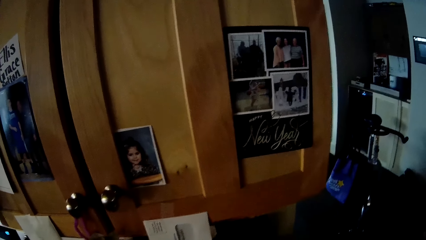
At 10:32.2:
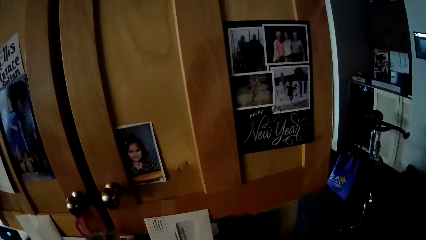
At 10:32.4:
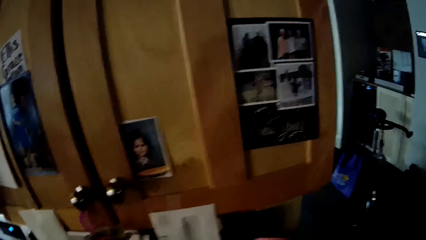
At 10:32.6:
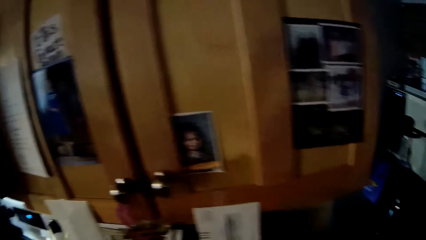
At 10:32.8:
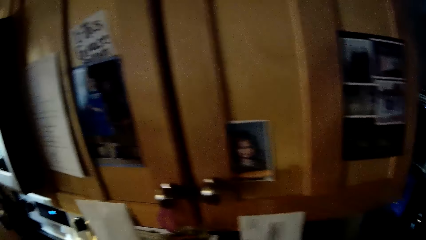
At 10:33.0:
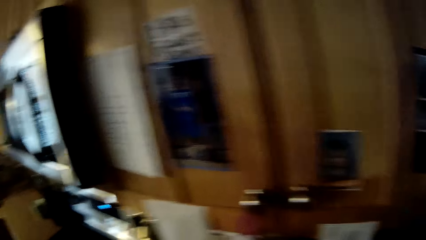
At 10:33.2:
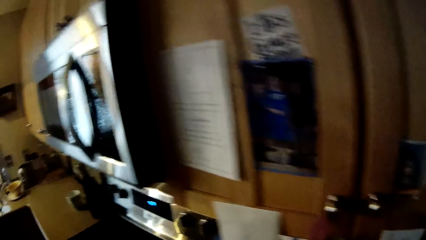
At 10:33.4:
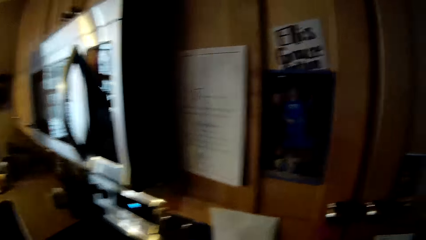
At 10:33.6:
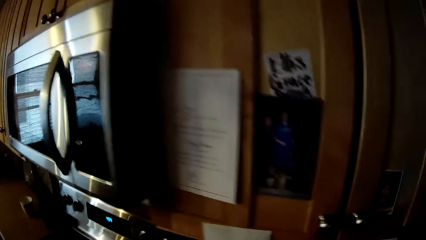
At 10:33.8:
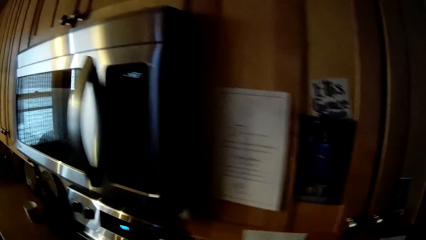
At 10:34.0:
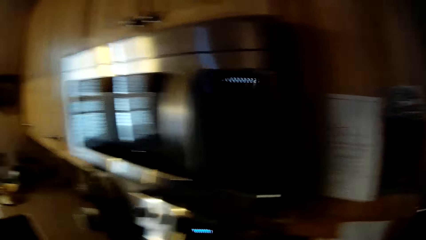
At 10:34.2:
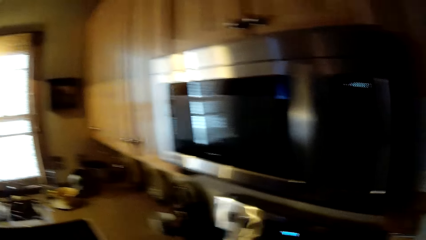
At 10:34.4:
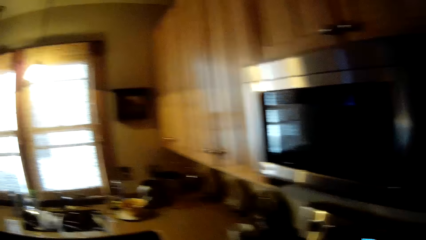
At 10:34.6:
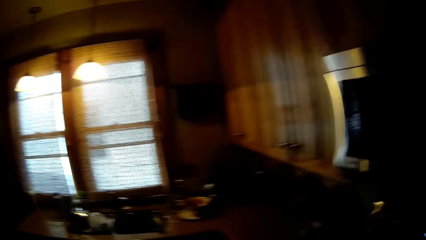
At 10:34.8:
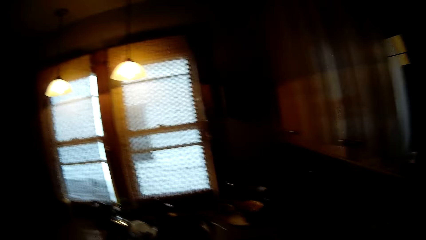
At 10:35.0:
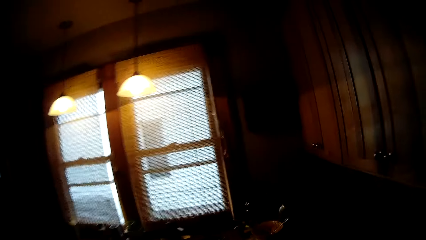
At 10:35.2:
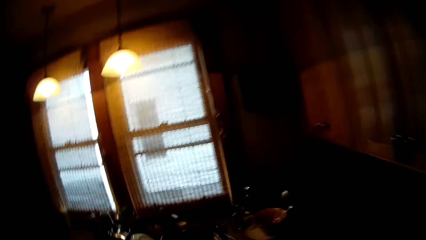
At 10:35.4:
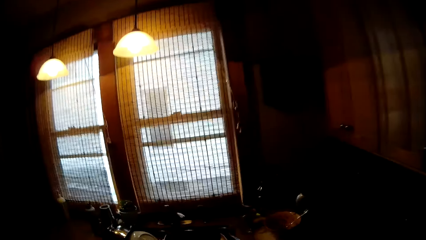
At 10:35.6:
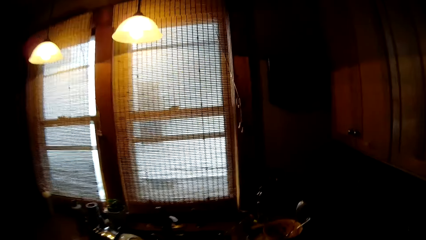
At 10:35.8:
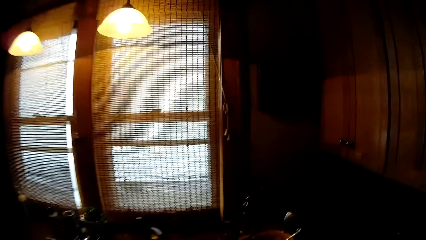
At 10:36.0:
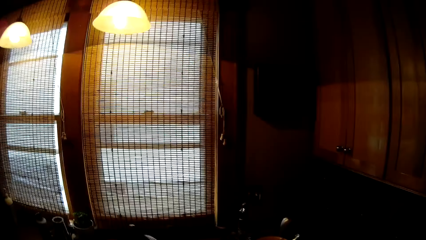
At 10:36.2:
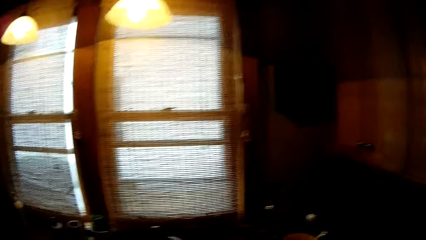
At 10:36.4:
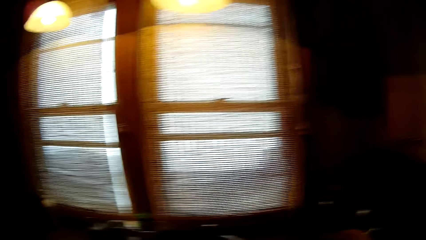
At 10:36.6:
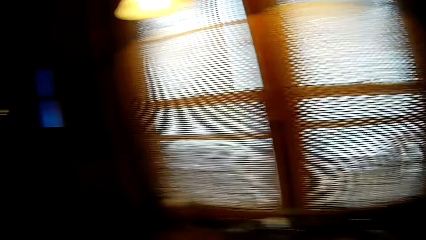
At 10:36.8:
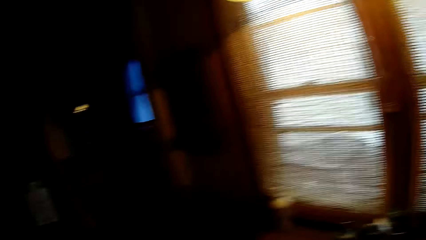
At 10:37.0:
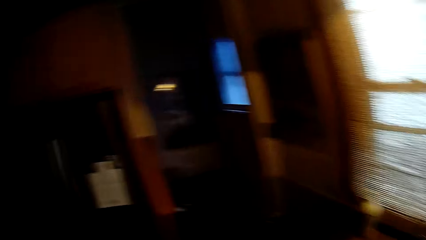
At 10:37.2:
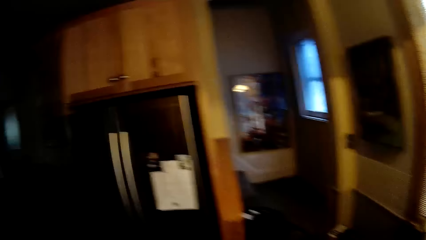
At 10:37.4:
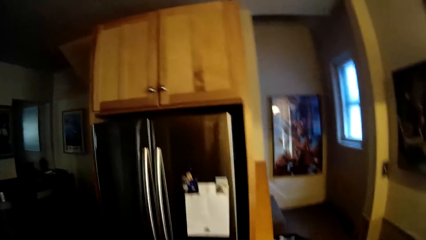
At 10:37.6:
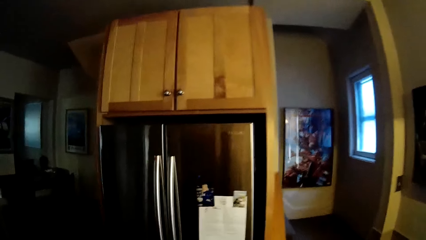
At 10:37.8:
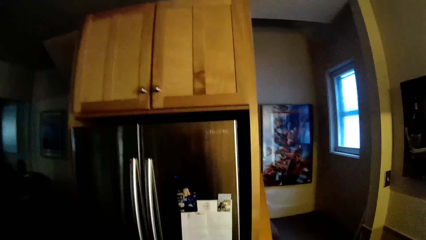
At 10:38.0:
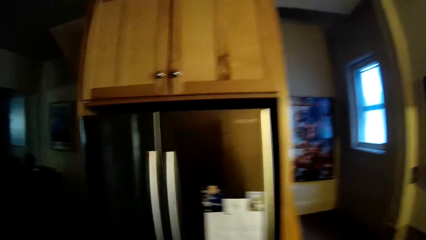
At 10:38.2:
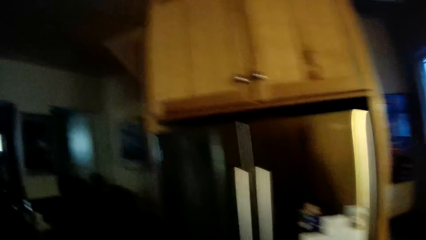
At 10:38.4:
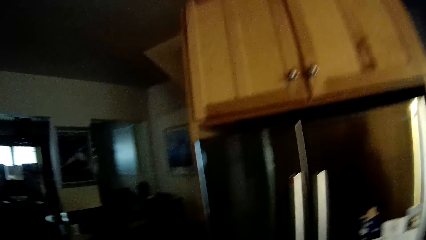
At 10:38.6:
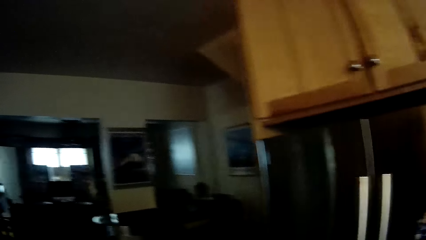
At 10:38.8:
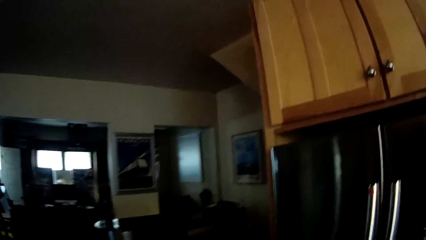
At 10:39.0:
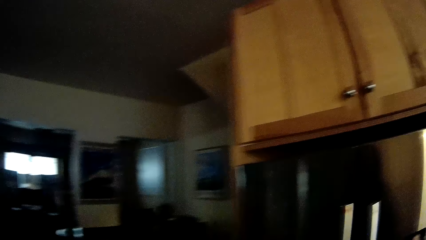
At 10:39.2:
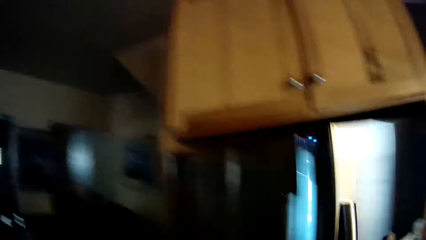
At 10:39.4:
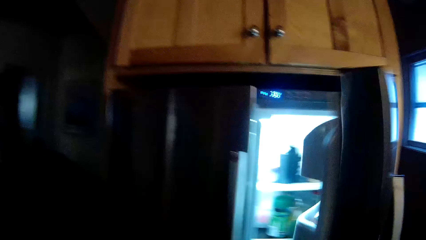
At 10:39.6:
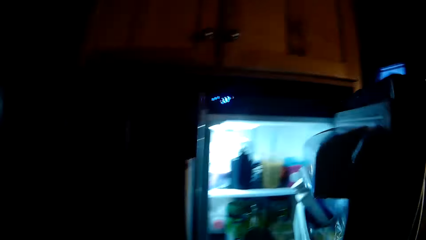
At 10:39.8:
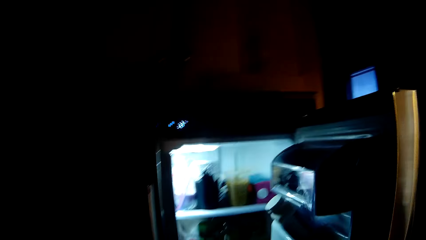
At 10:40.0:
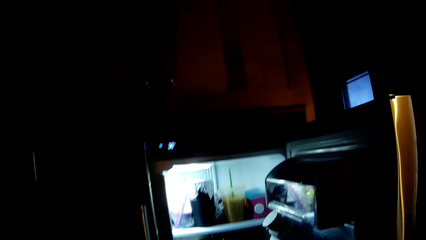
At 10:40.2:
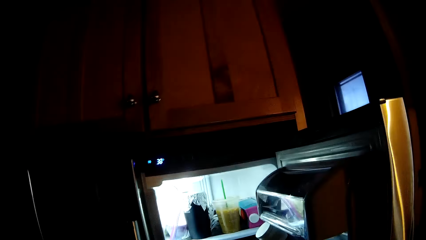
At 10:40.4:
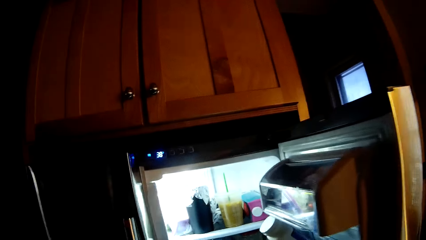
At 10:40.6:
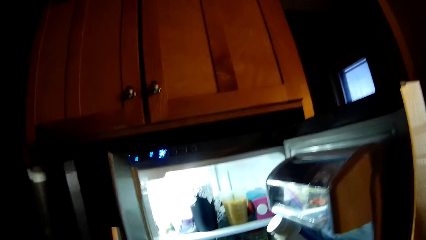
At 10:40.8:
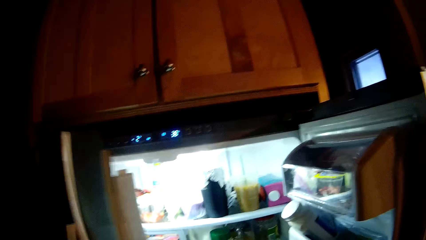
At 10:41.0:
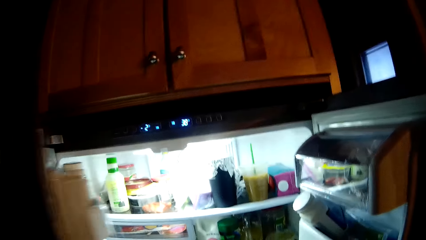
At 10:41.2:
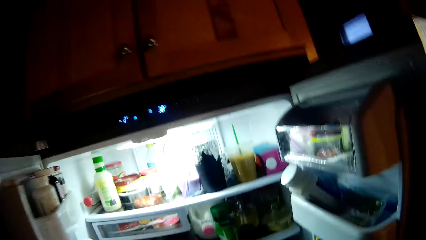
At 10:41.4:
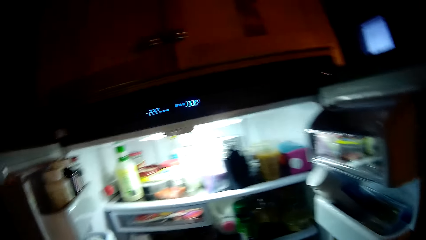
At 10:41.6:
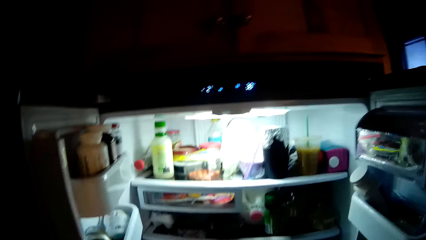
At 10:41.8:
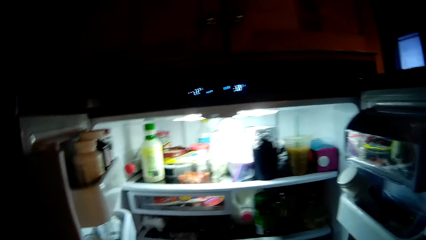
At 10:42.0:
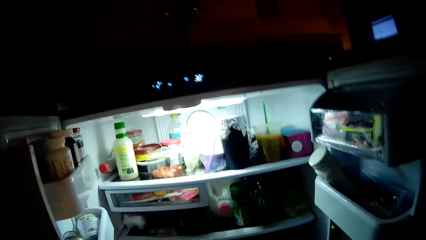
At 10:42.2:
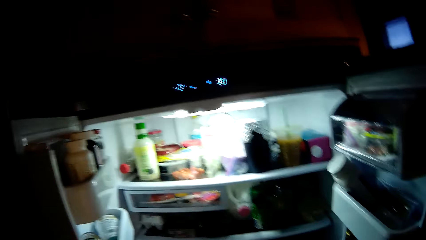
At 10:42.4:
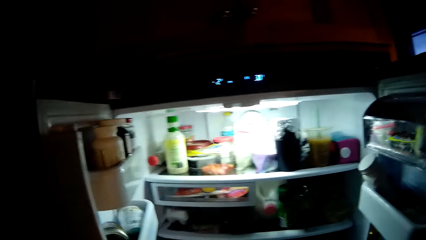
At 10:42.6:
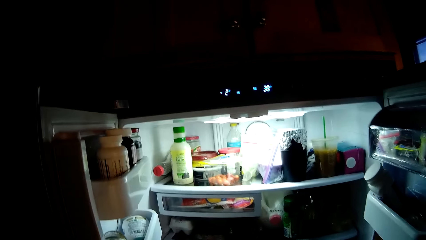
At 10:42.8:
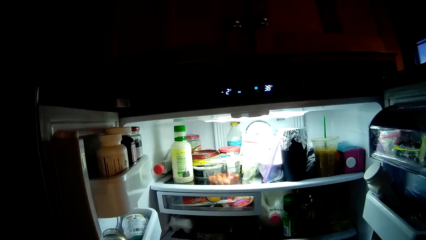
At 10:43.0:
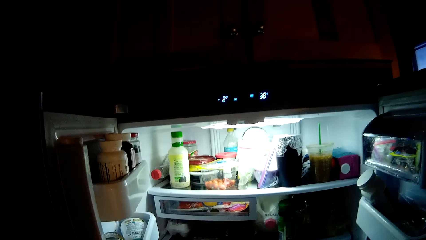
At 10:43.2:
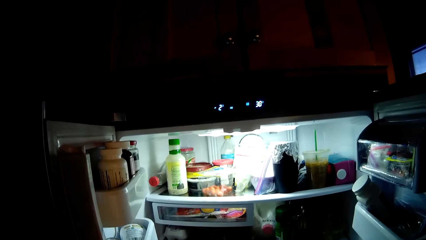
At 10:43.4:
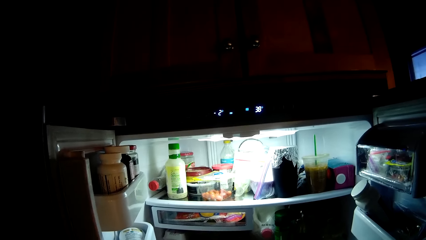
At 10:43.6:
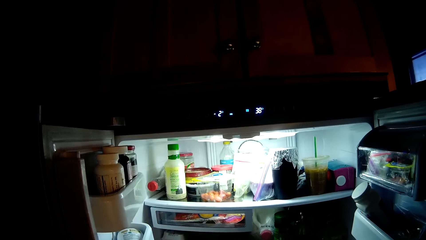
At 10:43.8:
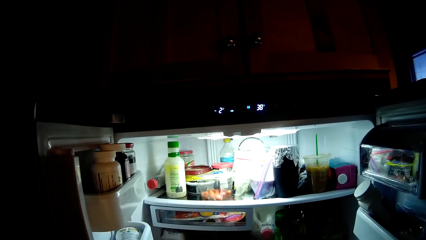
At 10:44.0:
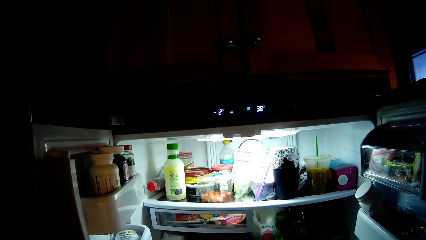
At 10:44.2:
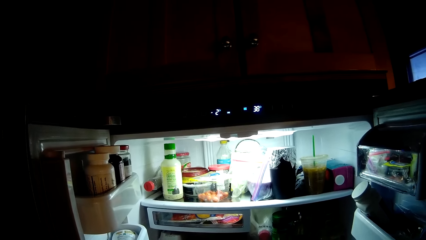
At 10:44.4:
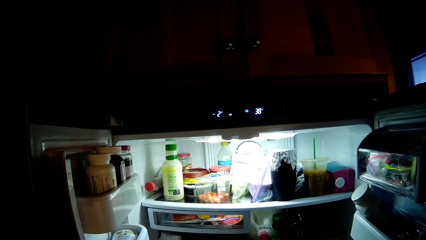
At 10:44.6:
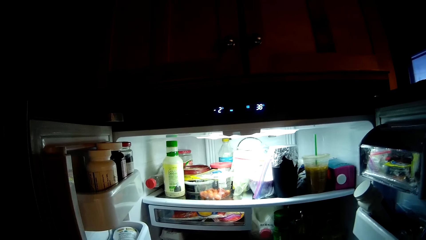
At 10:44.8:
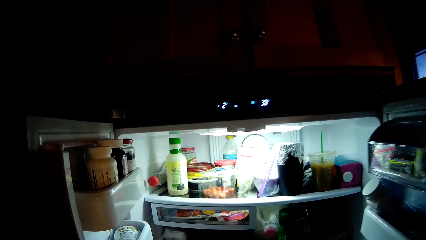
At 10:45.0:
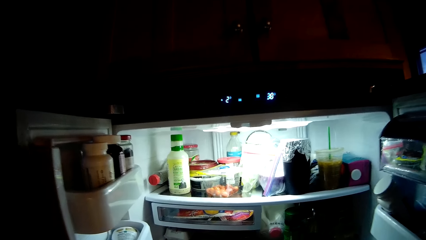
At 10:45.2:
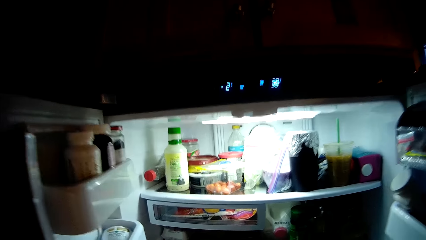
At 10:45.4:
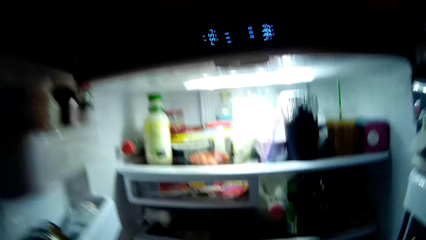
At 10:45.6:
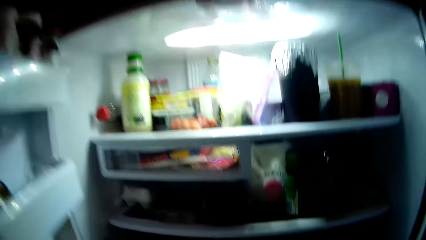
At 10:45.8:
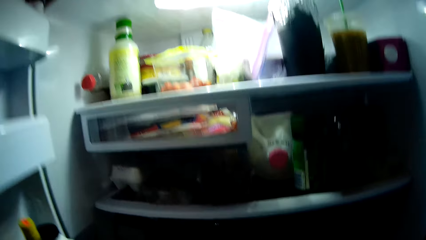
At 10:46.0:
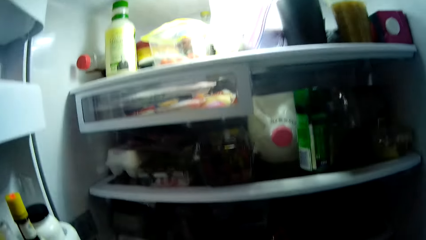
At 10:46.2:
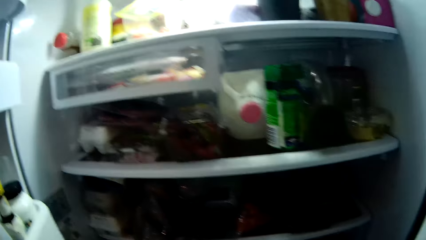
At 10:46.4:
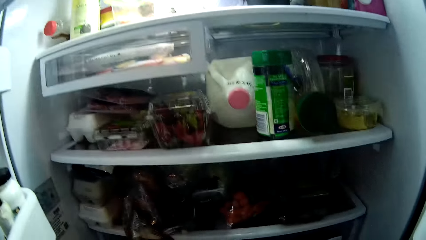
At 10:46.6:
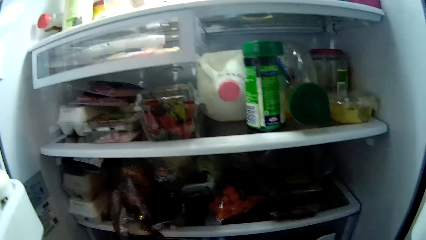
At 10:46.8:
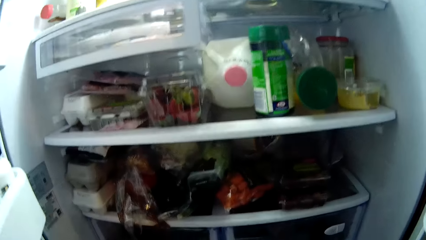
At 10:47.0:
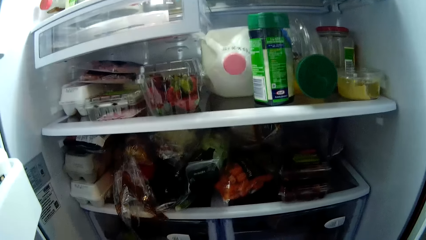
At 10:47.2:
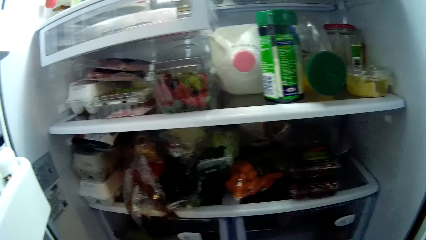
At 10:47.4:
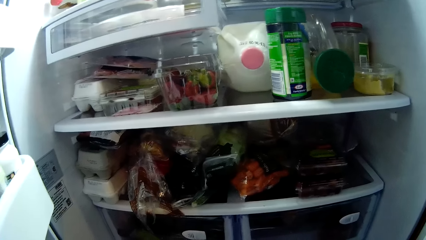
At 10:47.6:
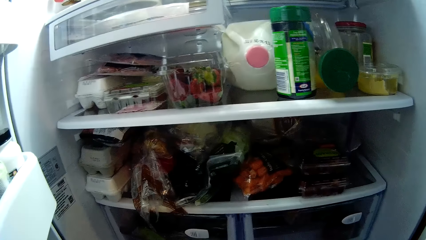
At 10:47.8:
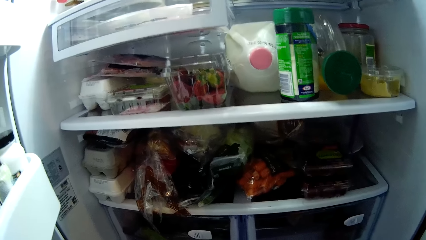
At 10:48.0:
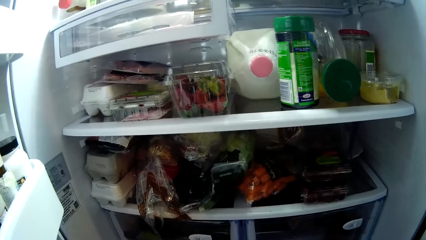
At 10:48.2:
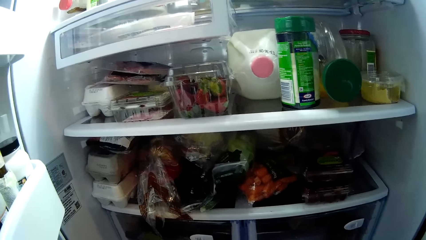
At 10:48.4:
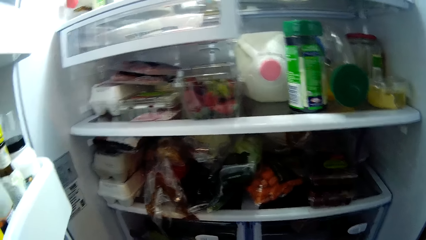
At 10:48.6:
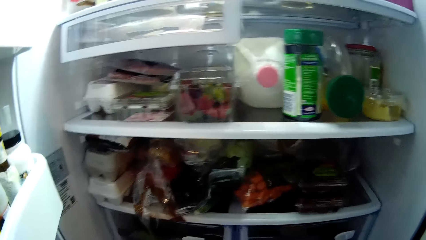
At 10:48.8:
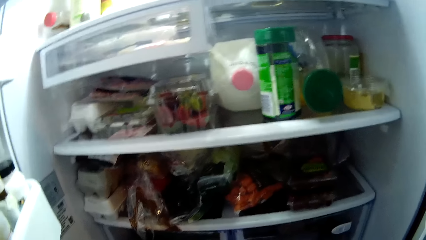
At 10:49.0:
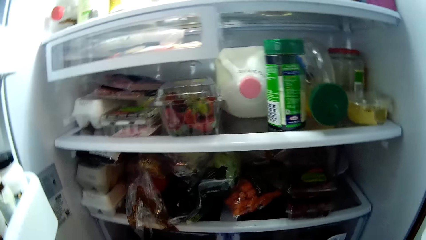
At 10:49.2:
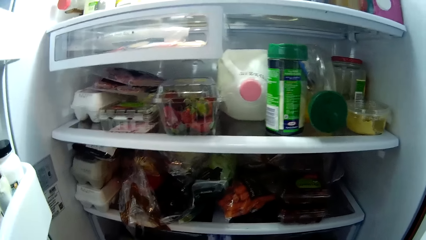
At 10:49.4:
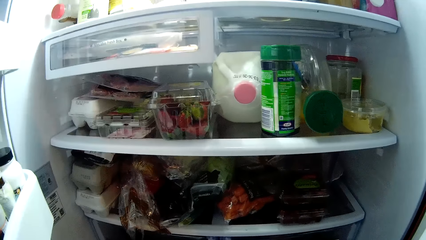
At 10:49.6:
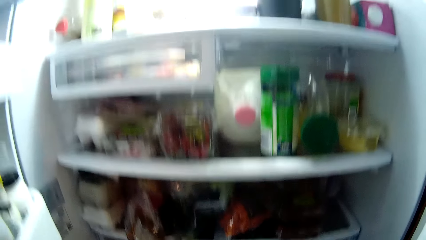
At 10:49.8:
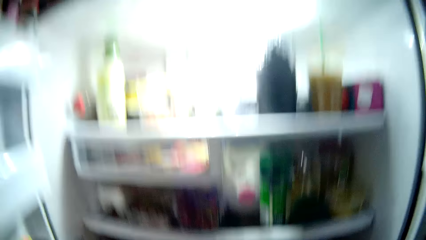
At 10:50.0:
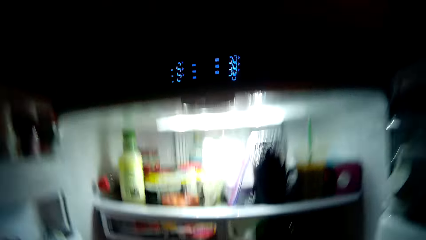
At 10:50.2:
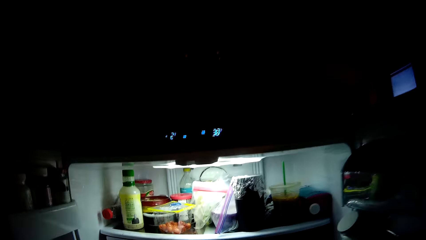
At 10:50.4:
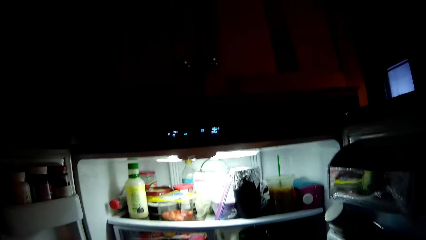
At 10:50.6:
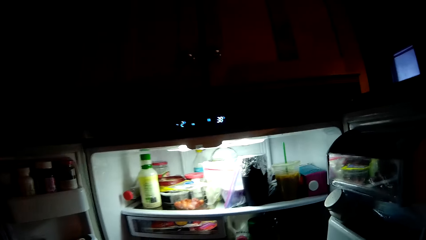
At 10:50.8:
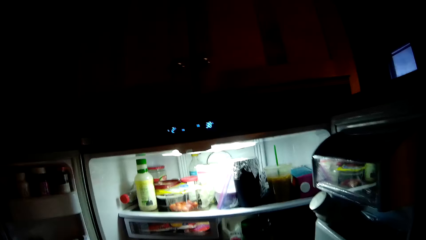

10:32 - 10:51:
The camera wearer walks around the house. They open the fridge or refrigerator doors. They stare inside the refrigerator. They squat. They stand up.
